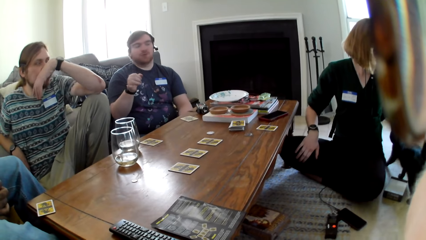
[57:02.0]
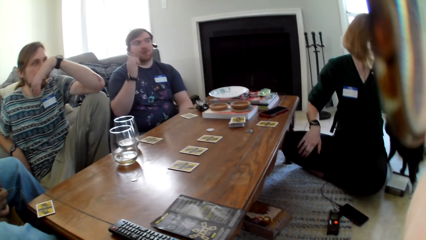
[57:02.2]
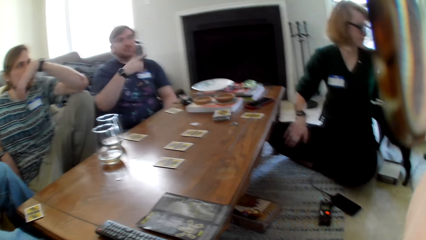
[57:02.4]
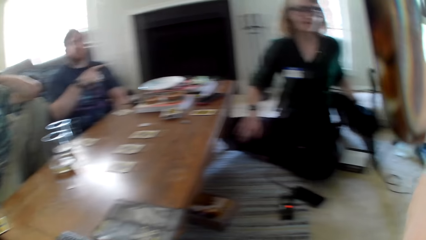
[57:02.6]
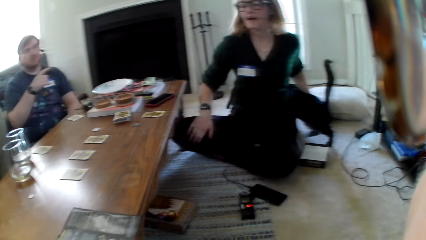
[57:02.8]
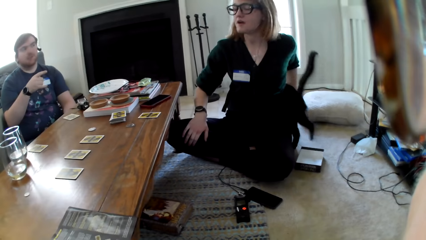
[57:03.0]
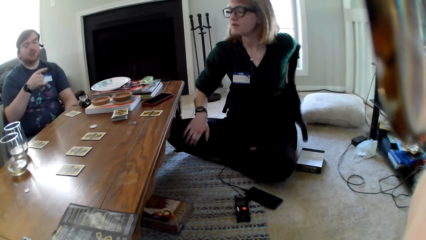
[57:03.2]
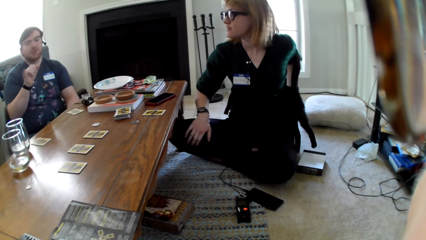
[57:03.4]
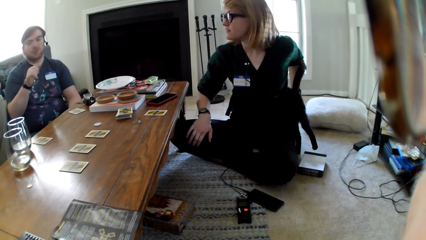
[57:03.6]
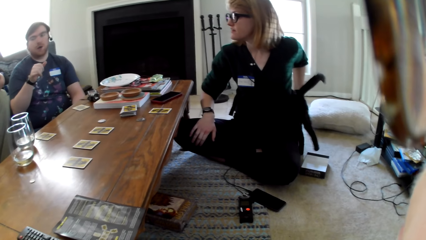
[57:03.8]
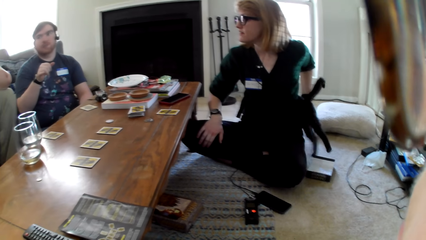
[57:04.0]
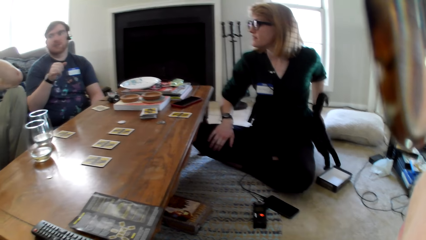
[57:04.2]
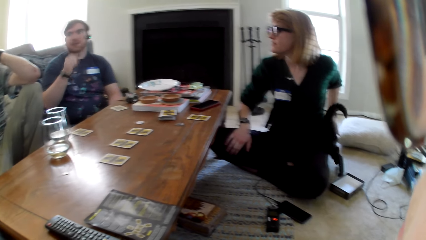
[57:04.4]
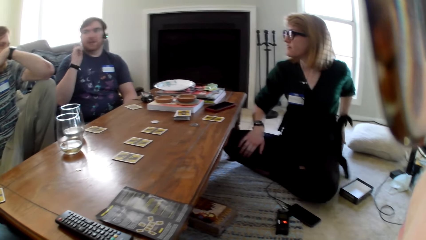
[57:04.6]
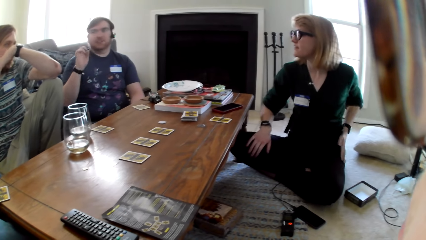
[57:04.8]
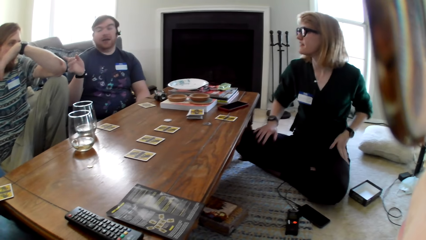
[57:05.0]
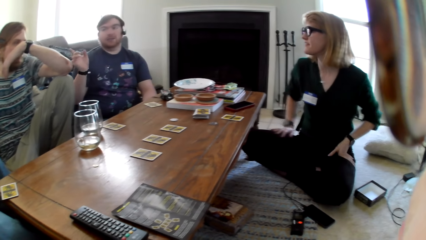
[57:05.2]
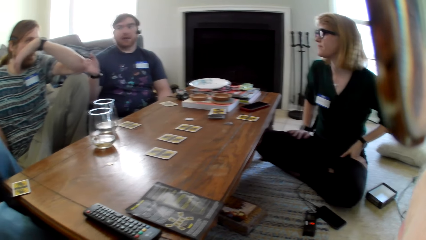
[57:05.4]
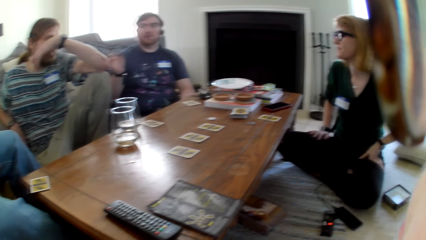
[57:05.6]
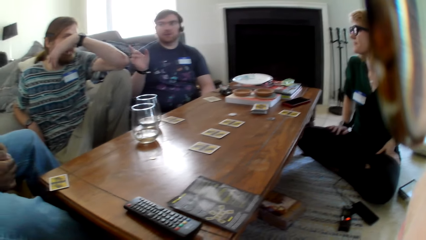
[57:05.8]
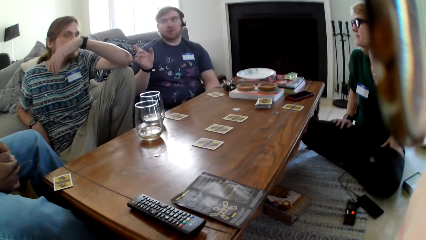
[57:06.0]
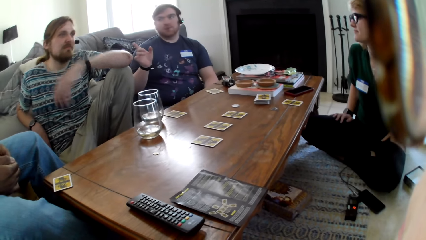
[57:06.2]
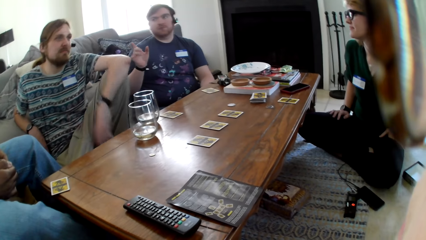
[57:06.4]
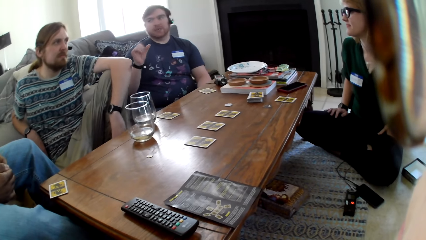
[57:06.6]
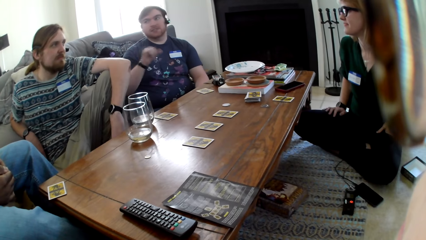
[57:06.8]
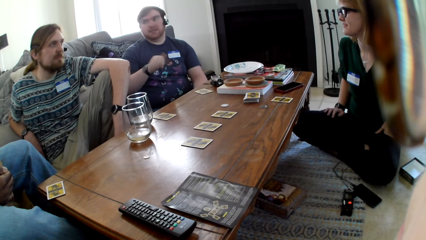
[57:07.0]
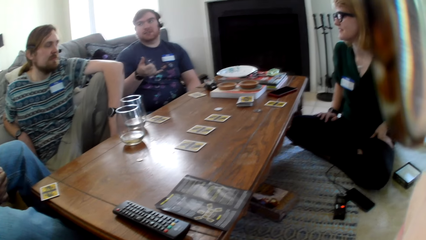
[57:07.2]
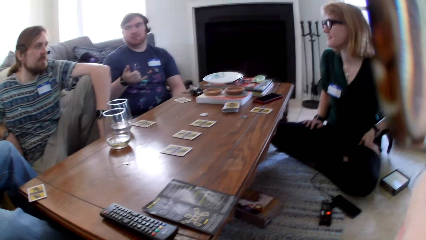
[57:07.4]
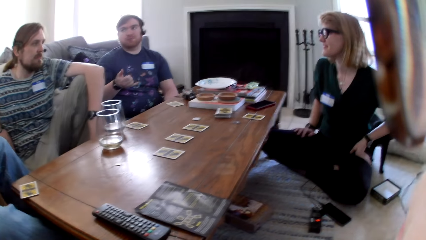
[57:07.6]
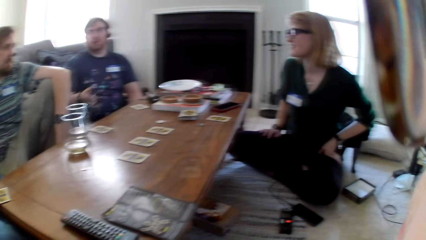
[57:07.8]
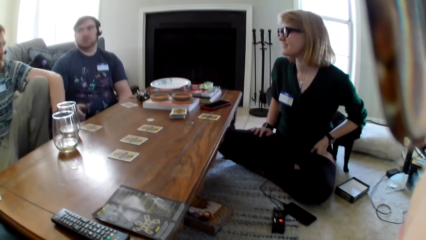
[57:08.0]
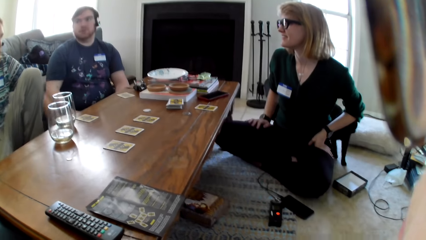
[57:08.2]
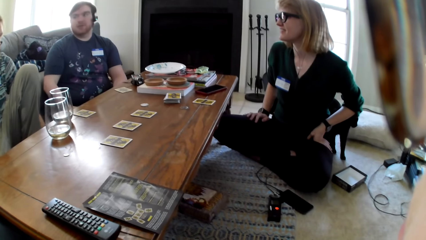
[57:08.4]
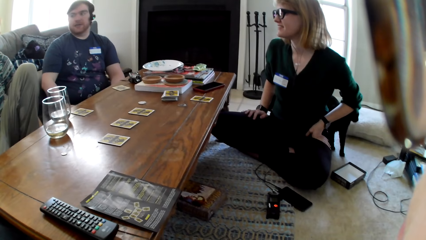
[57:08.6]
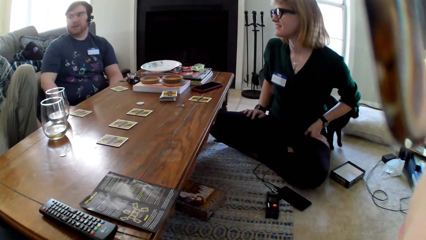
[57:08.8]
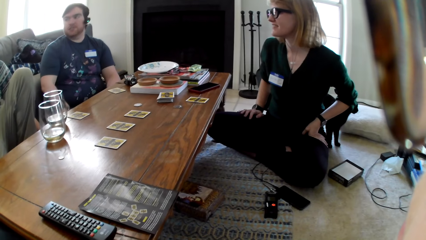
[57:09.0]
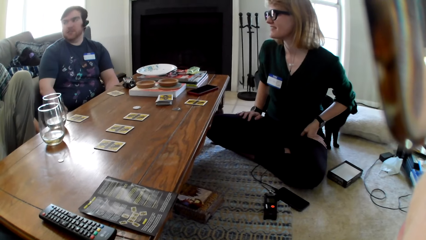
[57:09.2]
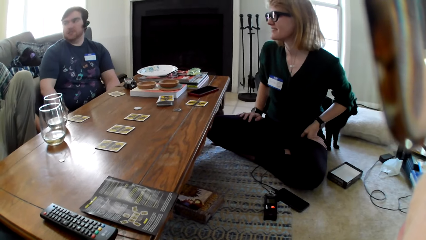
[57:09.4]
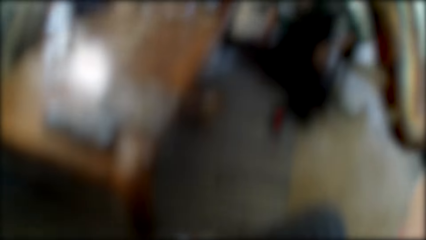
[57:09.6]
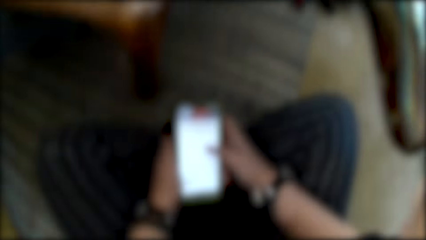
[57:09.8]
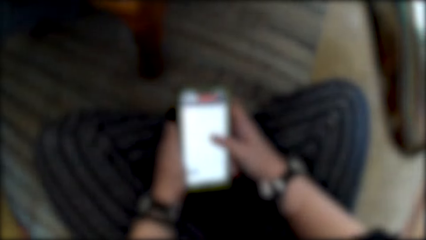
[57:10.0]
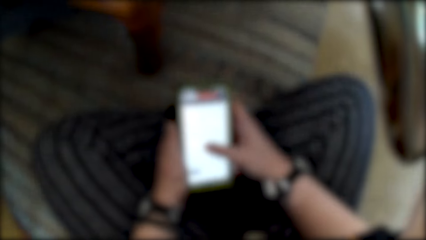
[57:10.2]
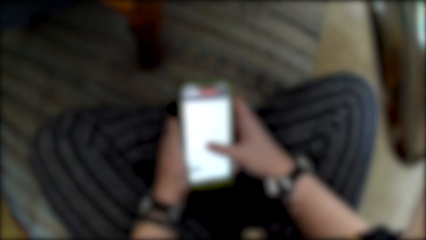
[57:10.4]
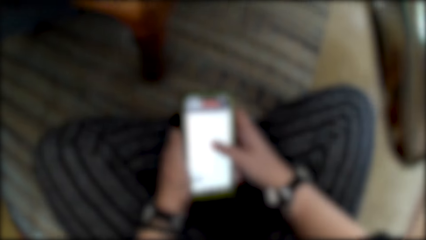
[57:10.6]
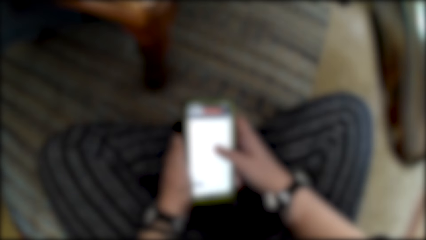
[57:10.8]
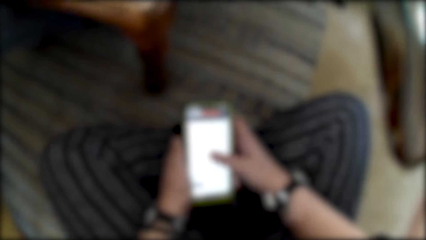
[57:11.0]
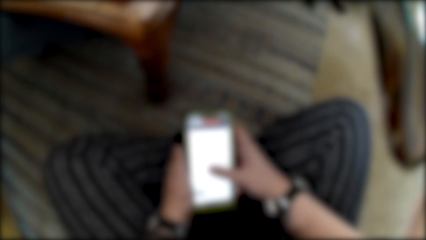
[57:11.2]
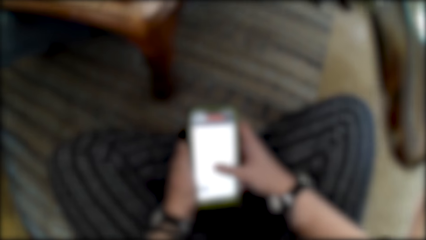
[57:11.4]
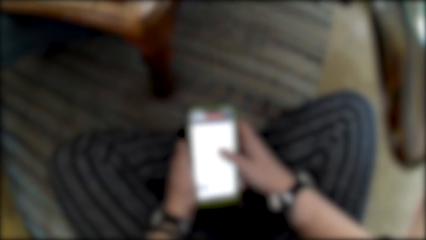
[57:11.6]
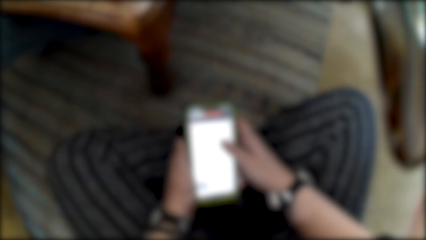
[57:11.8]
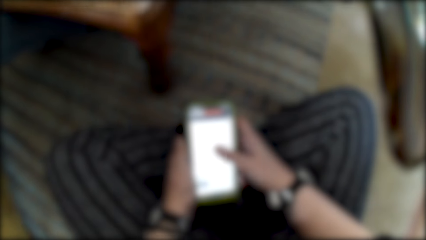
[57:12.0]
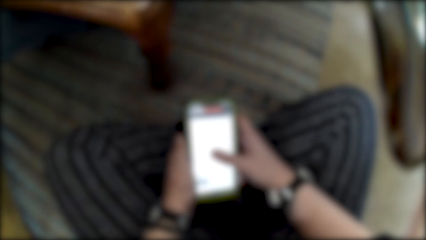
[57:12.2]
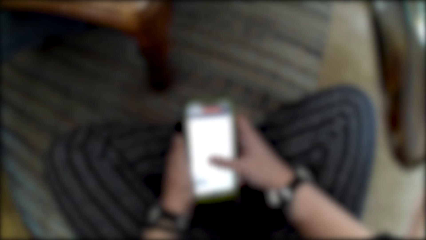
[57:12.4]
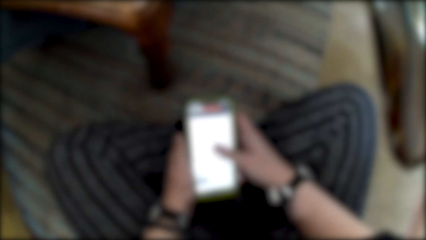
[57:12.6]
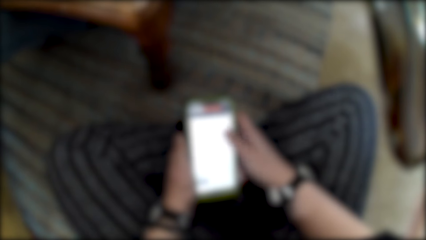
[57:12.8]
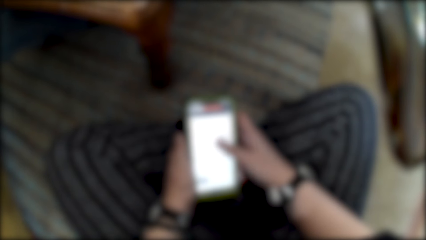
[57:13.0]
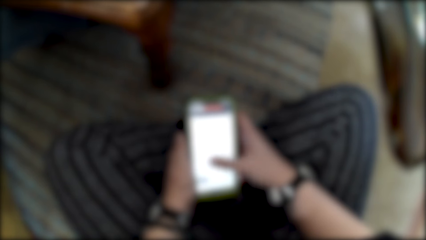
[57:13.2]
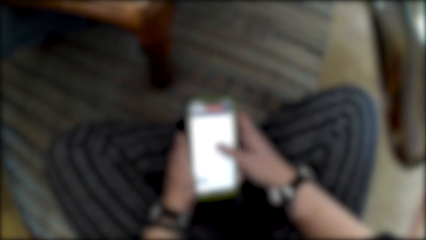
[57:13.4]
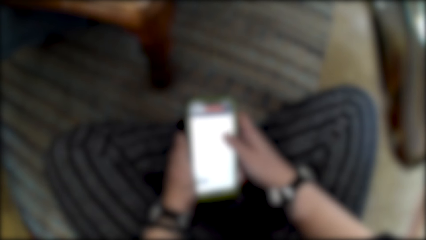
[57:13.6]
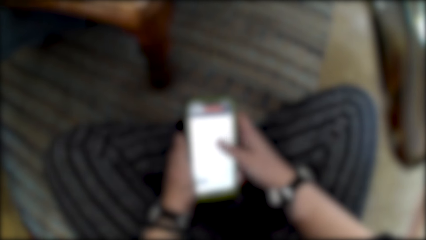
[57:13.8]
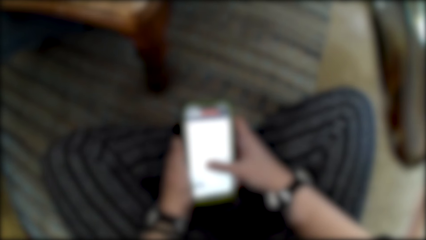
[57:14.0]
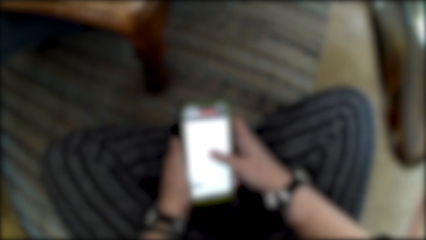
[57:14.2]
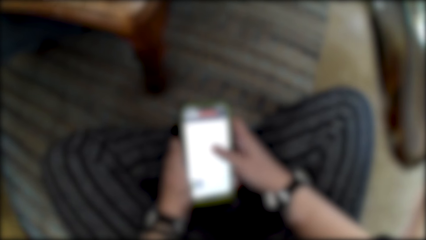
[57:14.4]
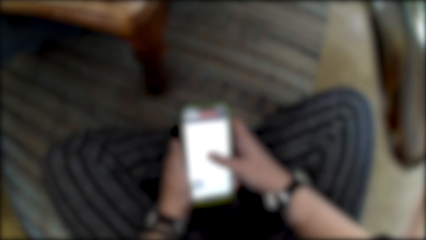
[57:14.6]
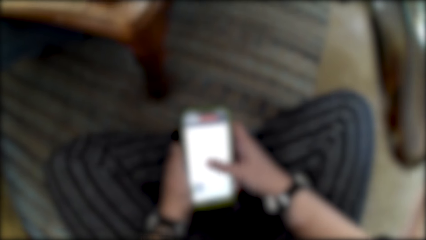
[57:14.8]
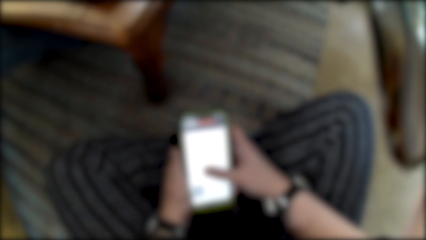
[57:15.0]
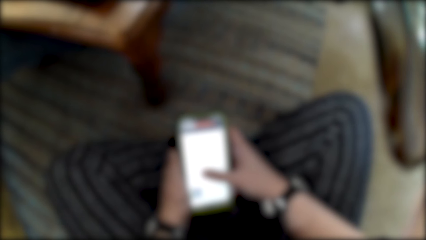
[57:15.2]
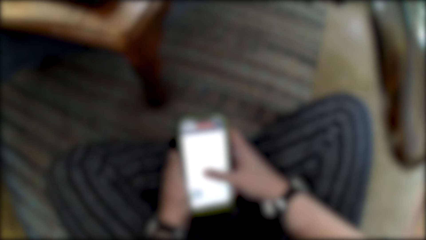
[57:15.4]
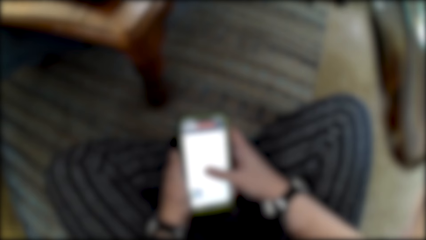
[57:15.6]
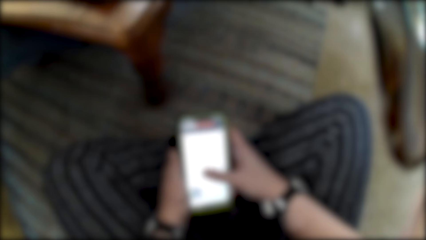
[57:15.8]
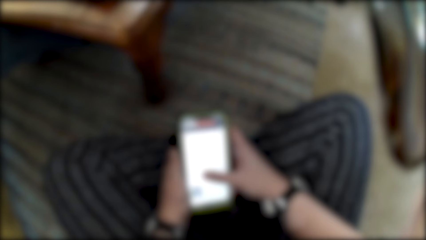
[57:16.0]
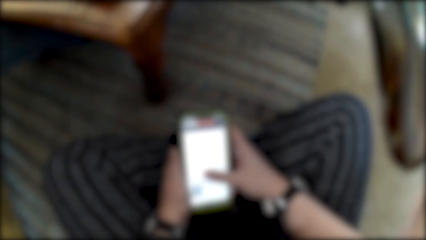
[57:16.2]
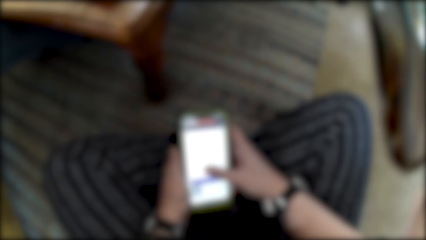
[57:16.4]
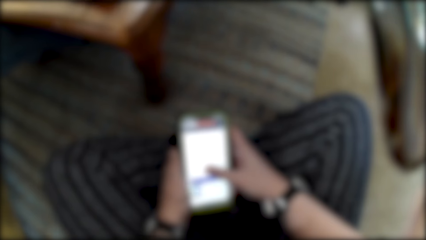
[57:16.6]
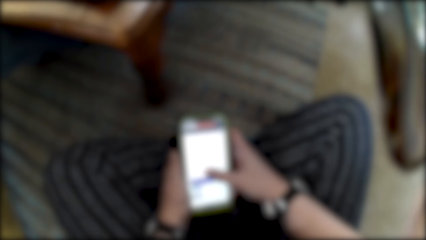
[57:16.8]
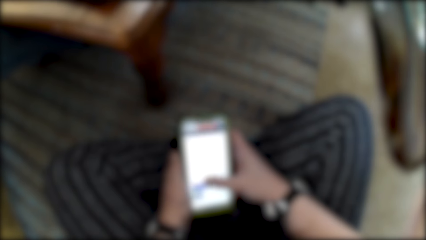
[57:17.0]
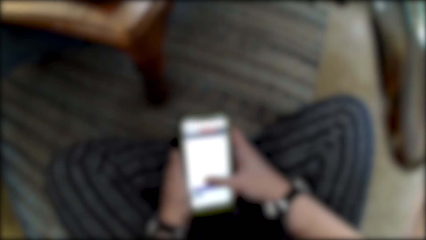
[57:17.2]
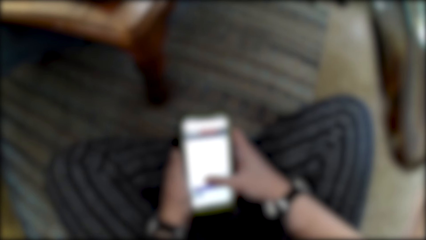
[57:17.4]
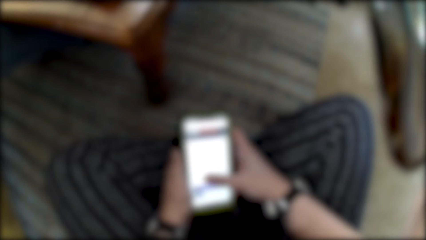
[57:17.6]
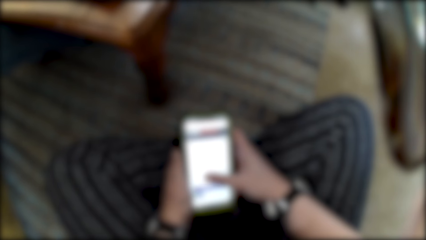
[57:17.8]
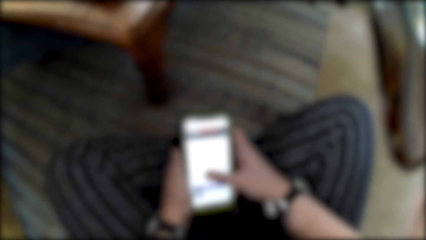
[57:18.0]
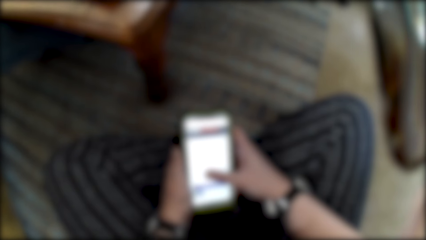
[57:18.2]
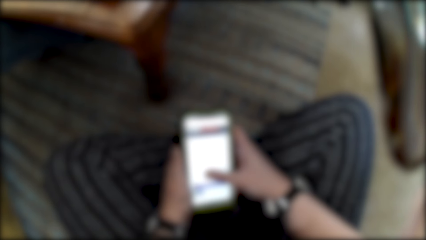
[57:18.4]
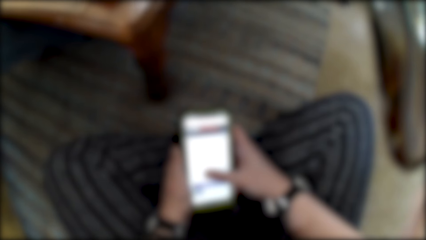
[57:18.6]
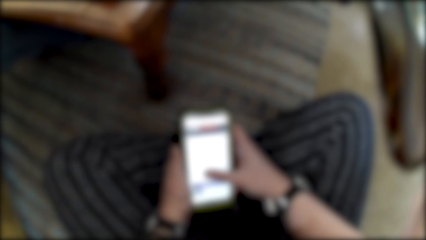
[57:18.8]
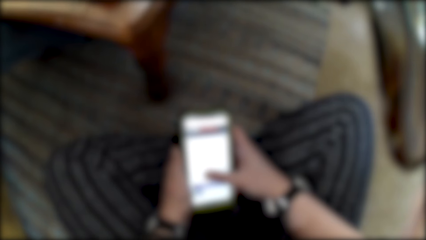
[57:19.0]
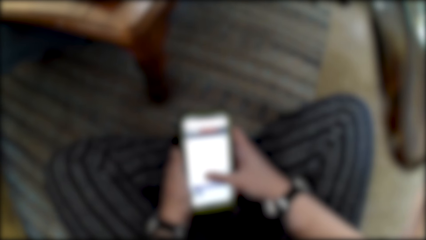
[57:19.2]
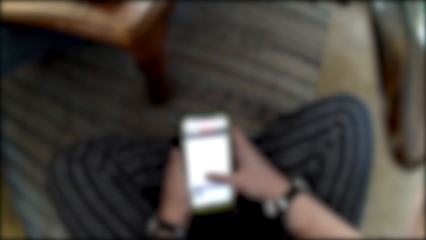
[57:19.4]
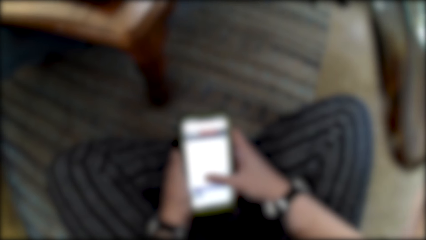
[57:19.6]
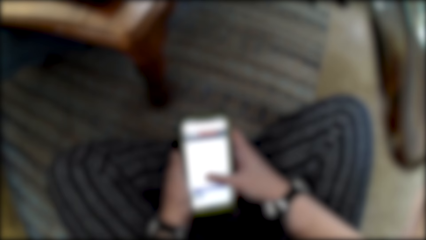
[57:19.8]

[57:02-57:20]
A woman carries a cat. The camera wearer swipes on his phone.
